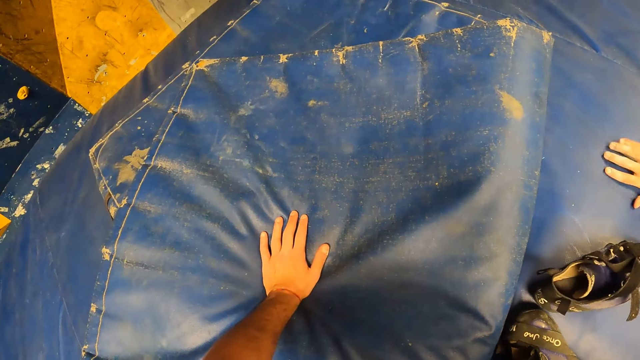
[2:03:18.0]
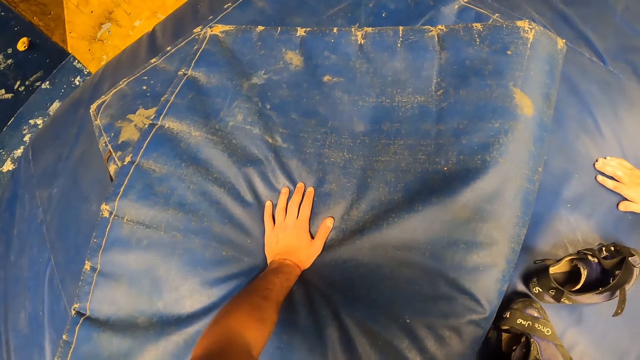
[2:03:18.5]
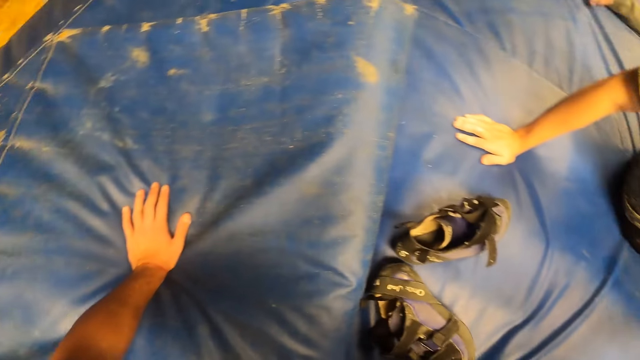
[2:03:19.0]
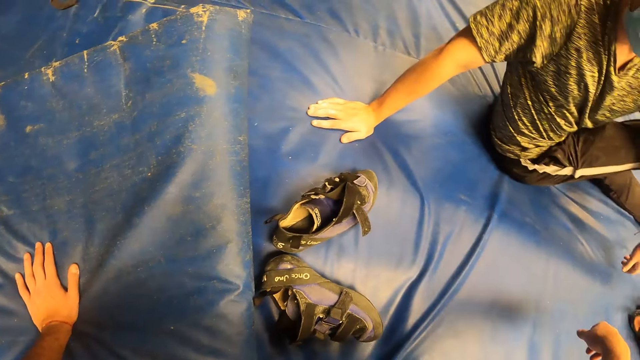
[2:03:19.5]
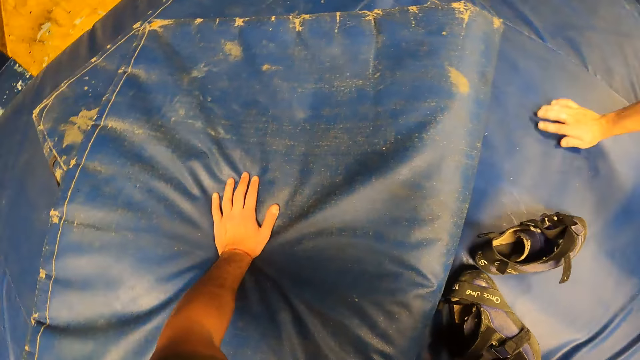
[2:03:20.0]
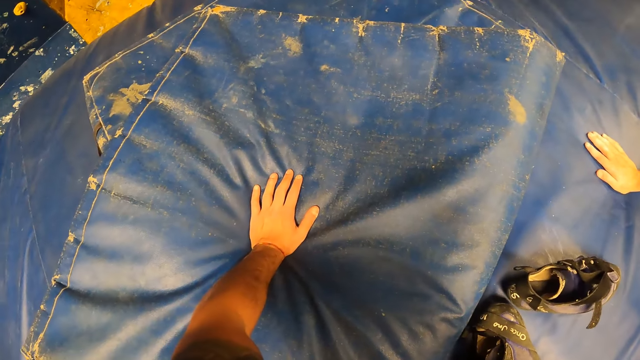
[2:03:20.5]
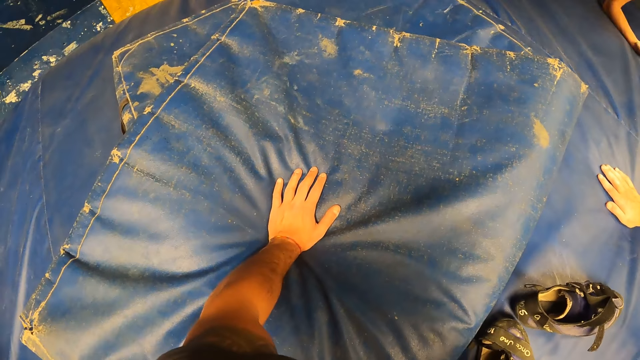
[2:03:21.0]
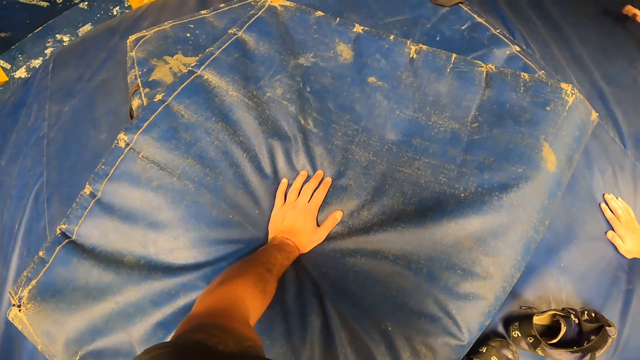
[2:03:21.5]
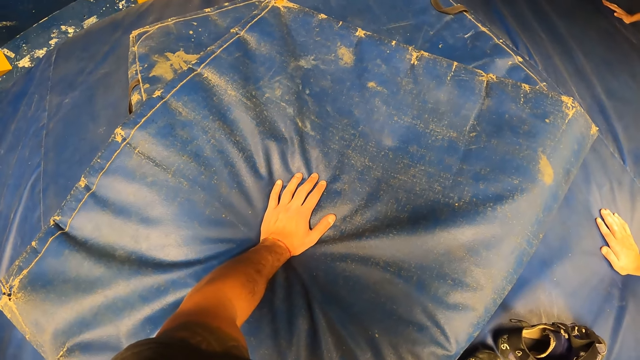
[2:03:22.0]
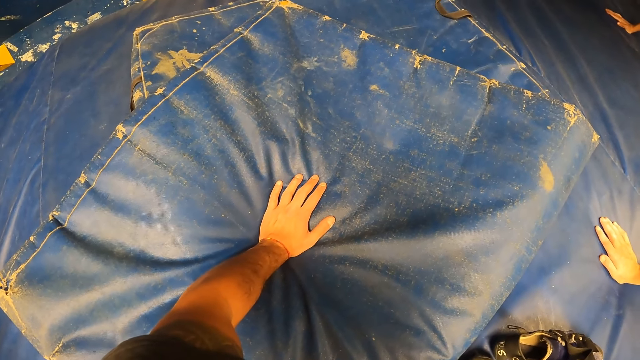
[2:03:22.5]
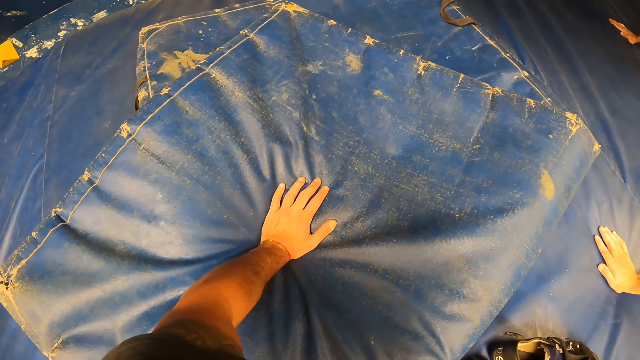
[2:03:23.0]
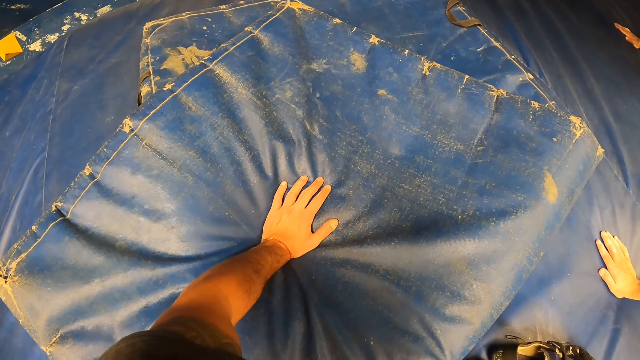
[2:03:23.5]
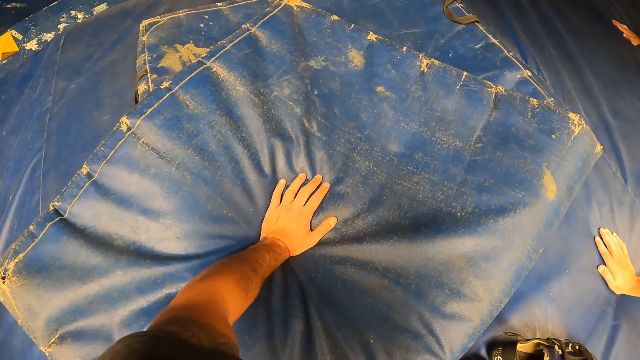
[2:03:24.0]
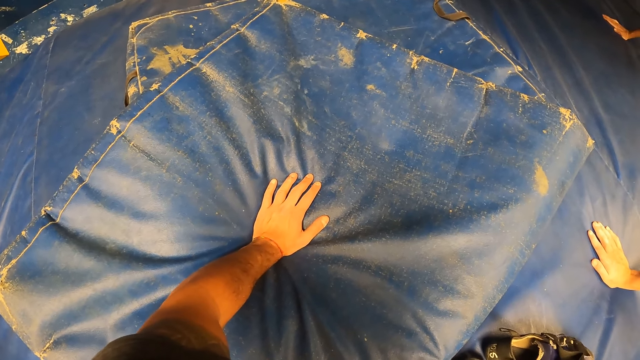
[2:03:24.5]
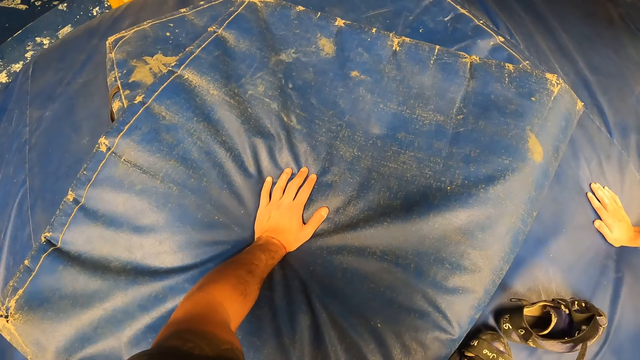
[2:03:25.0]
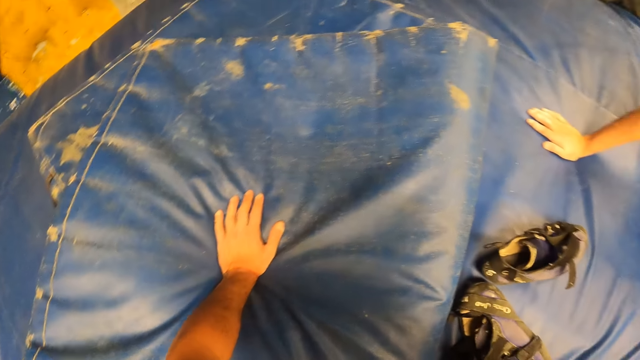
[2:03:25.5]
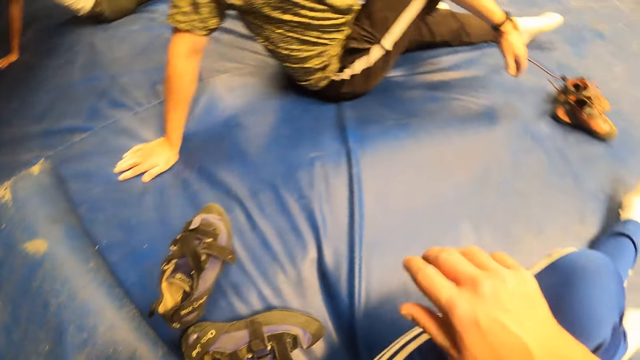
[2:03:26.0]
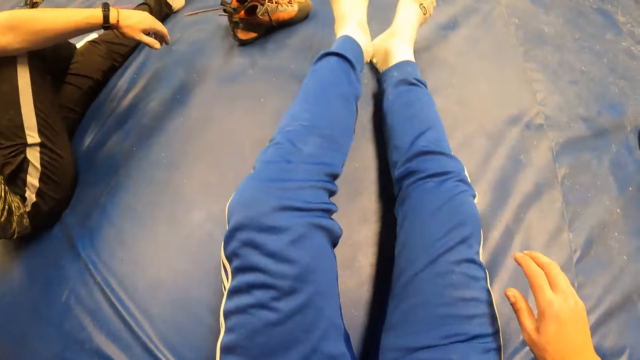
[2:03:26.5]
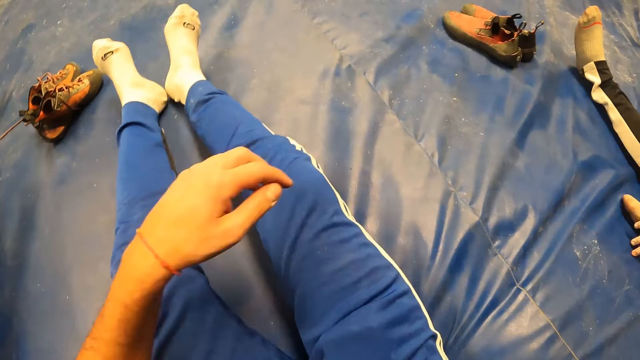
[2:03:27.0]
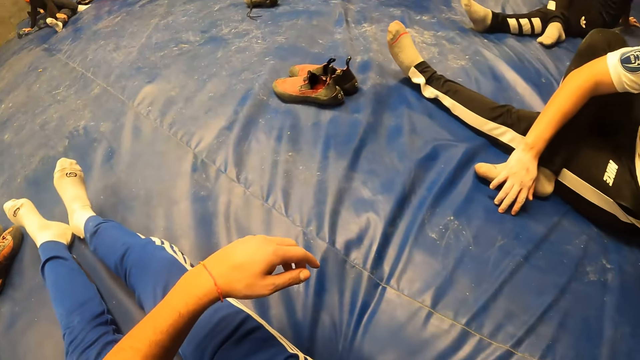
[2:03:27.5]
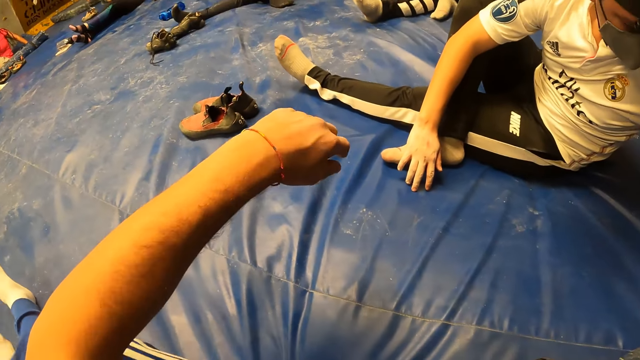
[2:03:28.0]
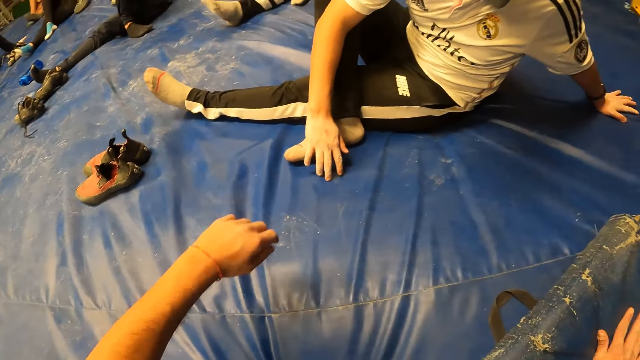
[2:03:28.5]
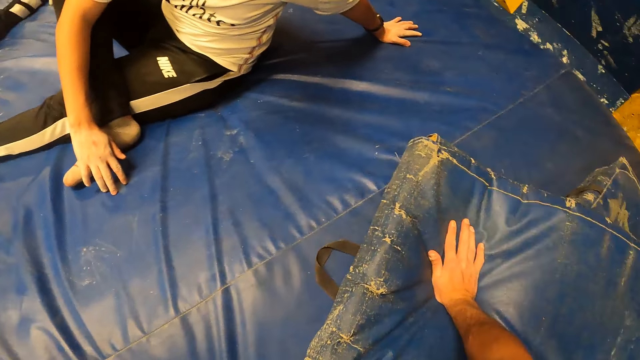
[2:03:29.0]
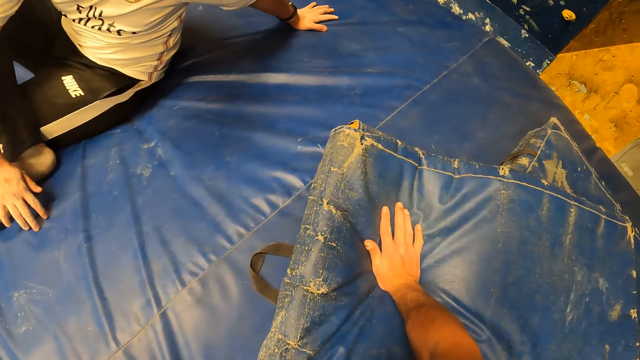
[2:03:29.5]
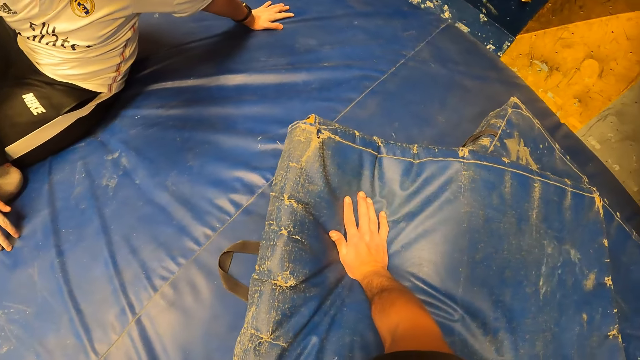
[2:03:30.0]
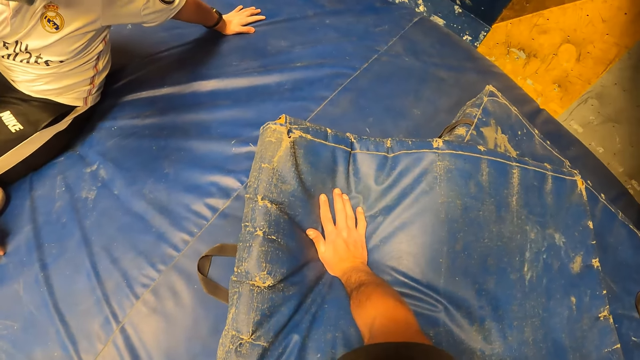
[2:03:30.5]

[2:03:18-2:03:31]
The camera wearer looks at the hand. A man places his right hand on a crash pad. The man twists his upper body towards the camera wearer. The camera wearer looks at another man. The first man places his right hand on the crash pad. The camera wearer looks at the hands. He looks at the legs. He twists his upper body to the side. He moves the hand. He looks at a man.

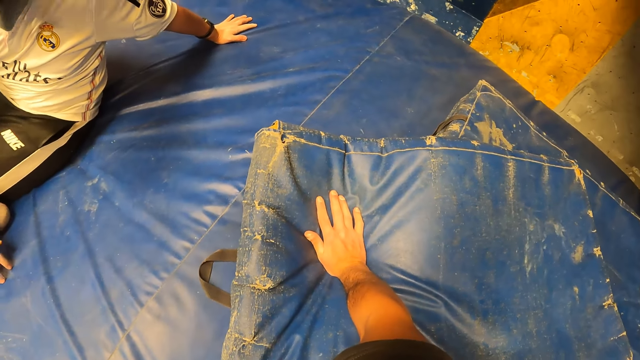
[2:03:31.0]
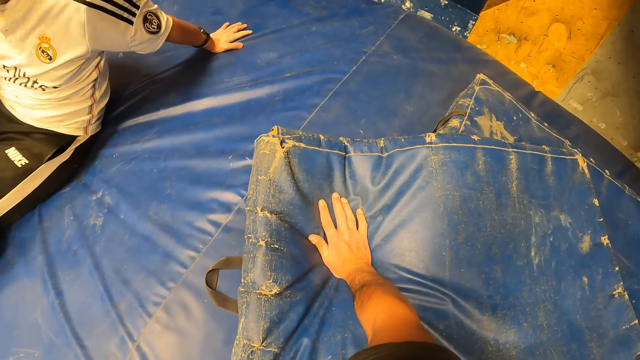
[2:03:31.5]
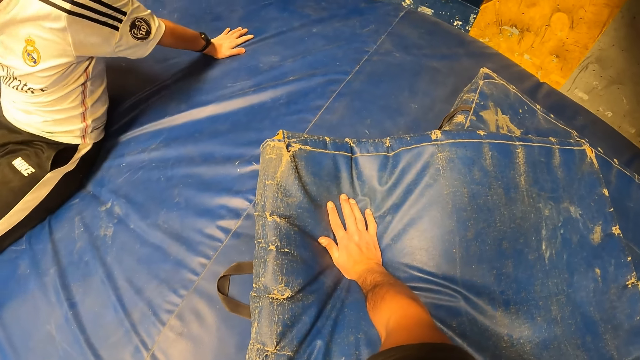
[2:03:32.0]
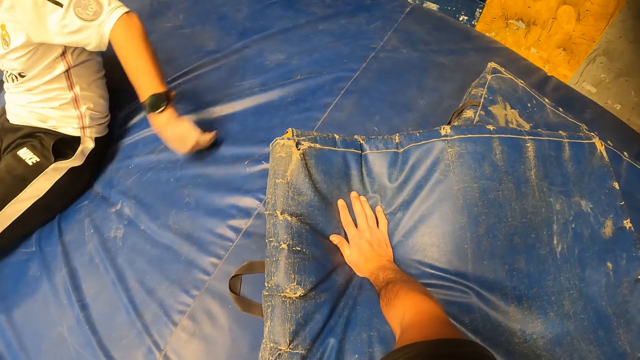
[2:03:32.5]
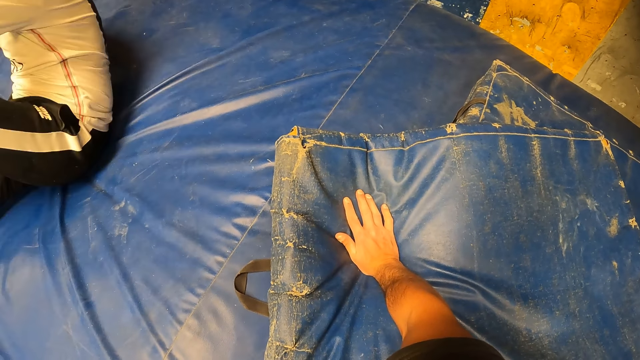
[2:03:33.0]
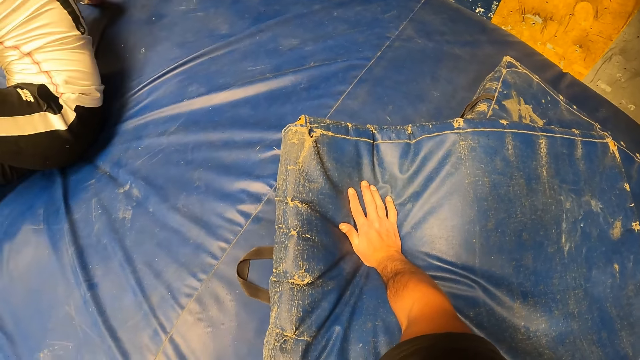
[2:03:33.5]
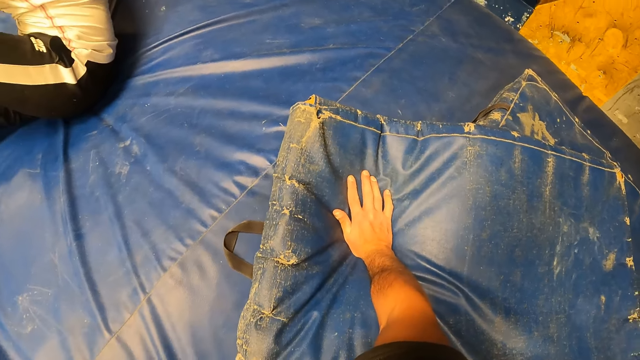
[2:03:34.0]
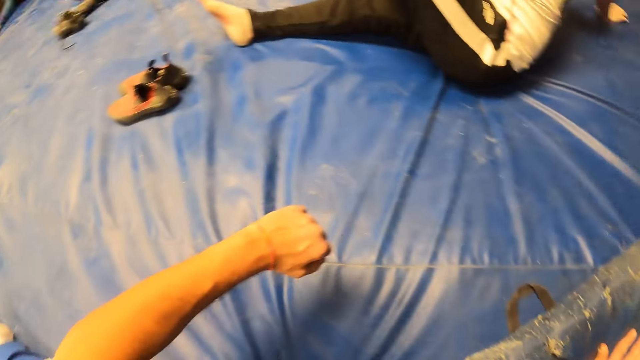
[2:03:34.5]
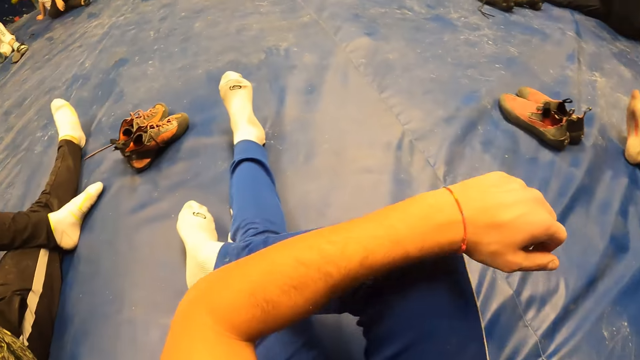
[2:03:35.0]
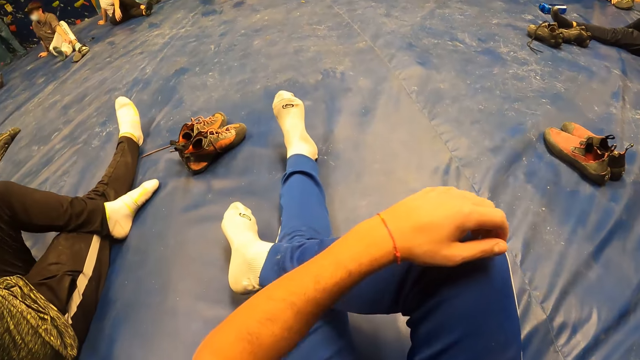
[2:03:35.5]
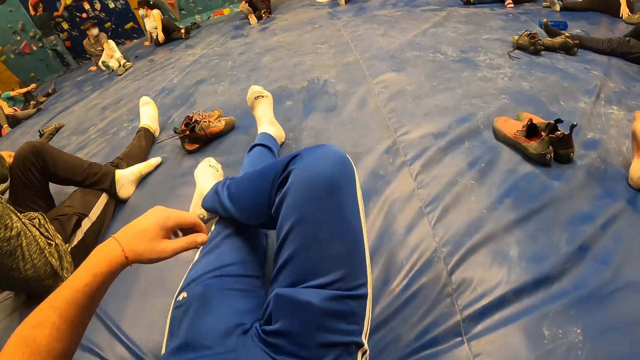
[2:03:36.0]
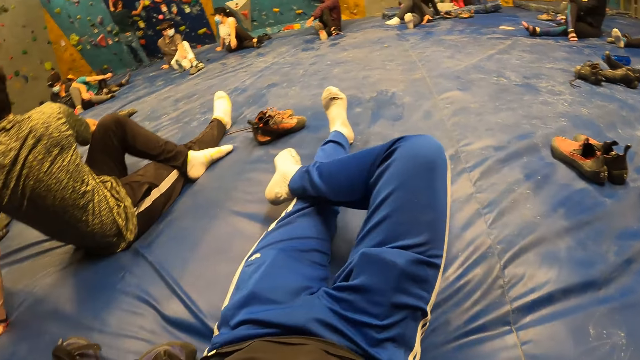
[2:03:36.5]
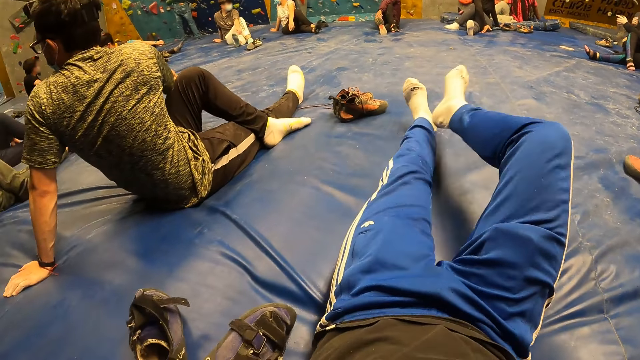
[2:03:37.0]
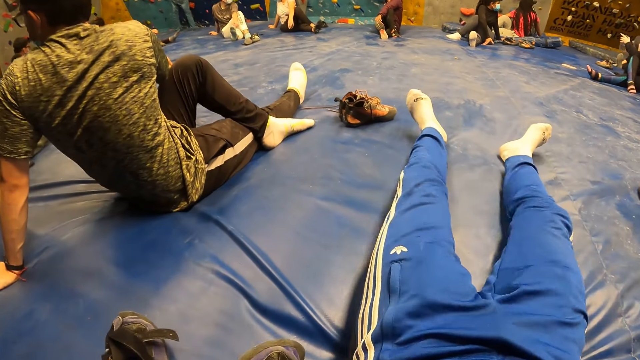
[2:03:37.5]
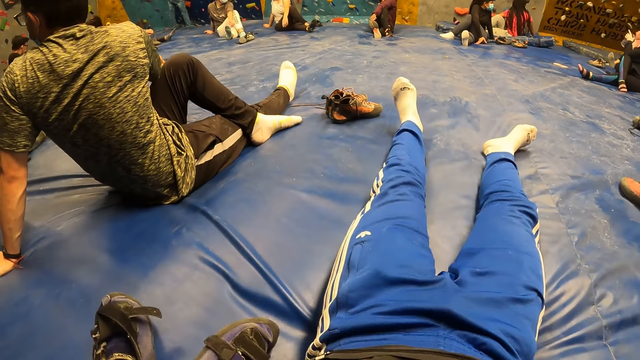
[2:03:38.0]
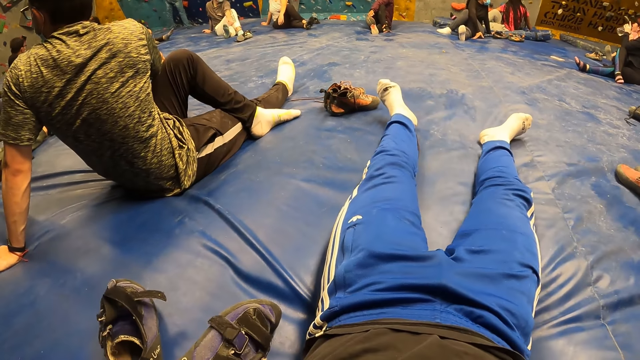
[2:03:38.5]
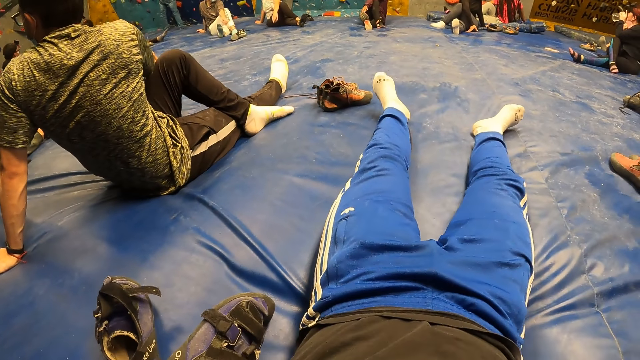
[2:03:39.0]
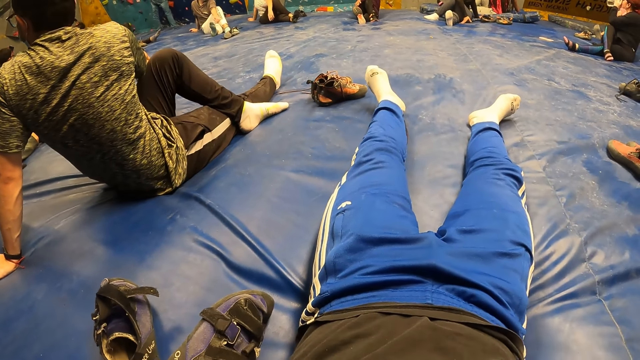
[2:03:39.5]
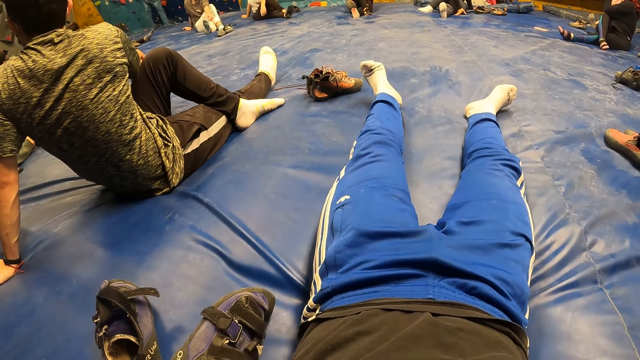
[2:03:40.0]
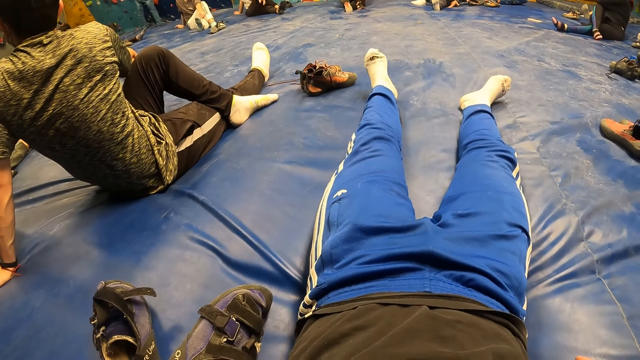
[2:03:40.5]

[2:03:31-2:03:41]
A man uncrosses his legs. He crosses his right leg over his left leg. He twists his upper body. The camera wearer looks around the room. He changes his position on the crash pads. He looks at the legs. He drops his right leg to the floor. He looks at the legs.
